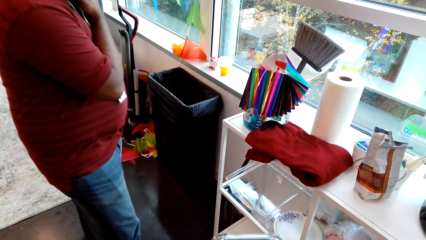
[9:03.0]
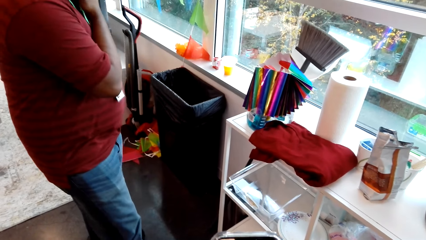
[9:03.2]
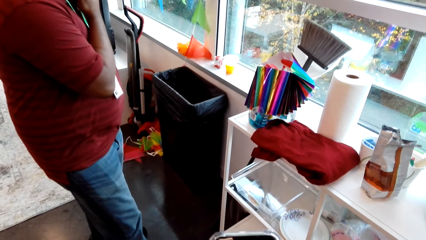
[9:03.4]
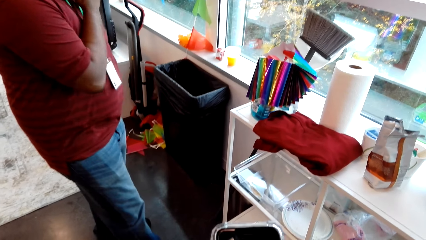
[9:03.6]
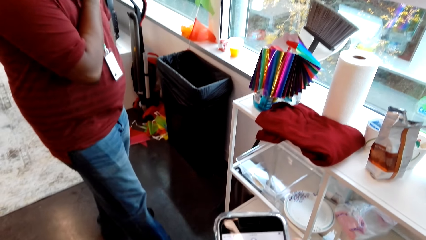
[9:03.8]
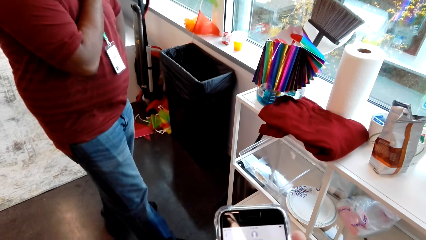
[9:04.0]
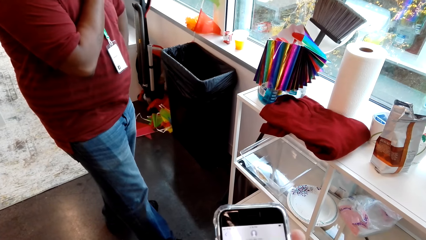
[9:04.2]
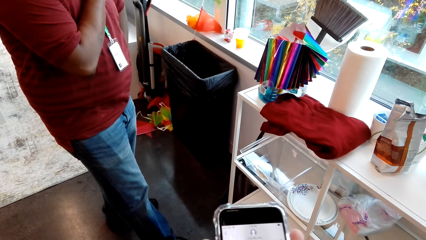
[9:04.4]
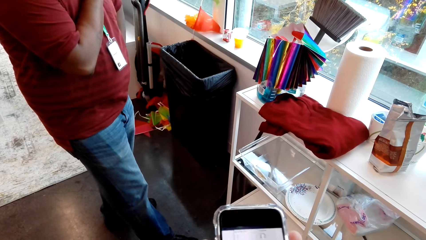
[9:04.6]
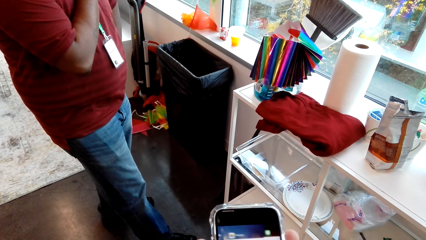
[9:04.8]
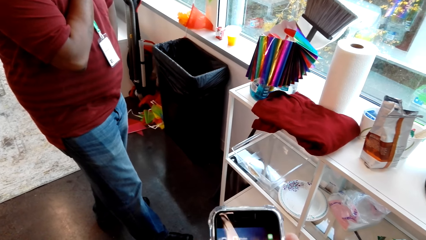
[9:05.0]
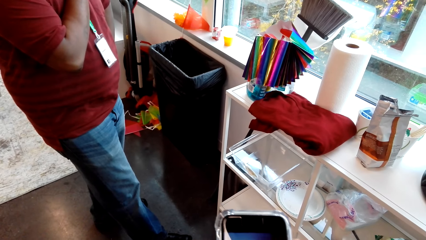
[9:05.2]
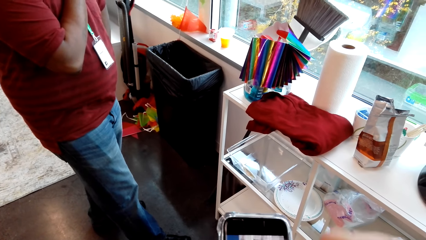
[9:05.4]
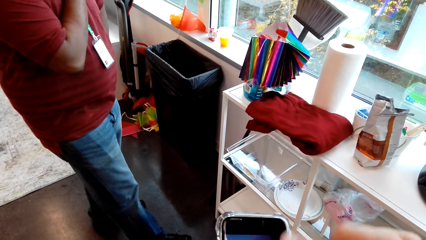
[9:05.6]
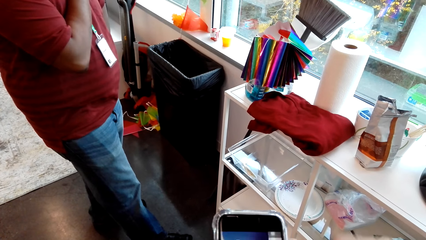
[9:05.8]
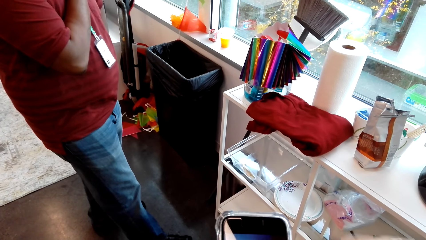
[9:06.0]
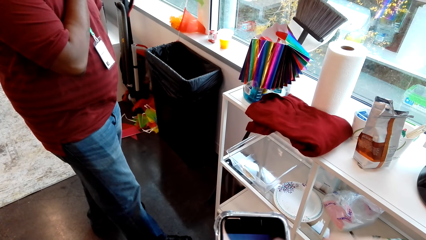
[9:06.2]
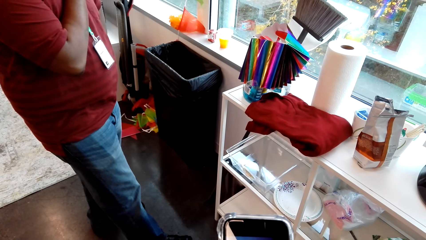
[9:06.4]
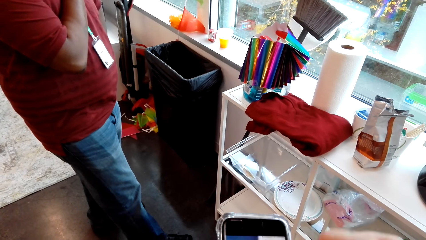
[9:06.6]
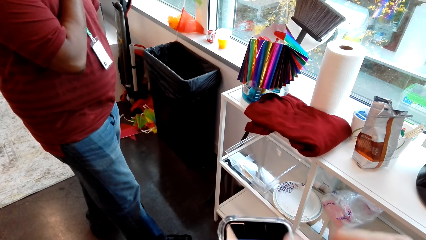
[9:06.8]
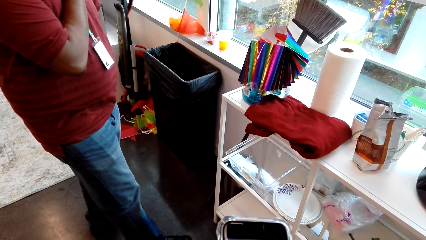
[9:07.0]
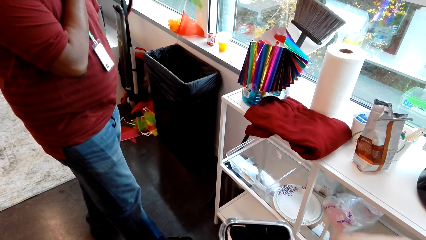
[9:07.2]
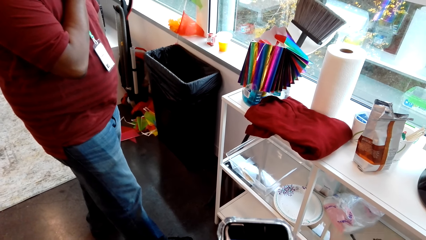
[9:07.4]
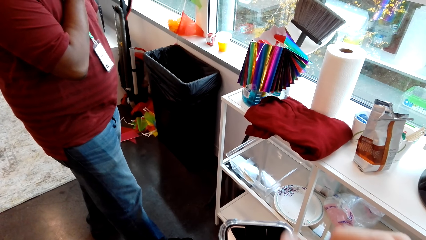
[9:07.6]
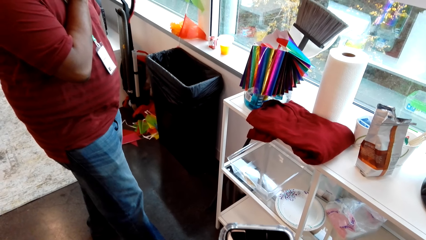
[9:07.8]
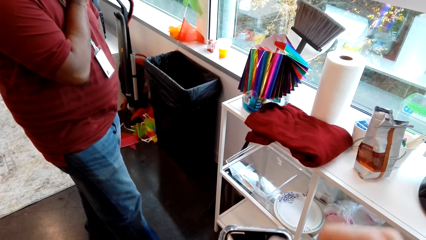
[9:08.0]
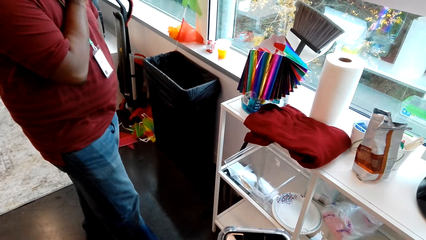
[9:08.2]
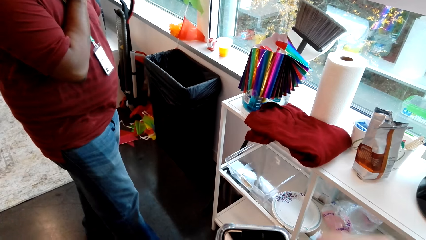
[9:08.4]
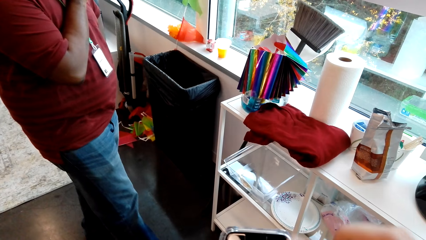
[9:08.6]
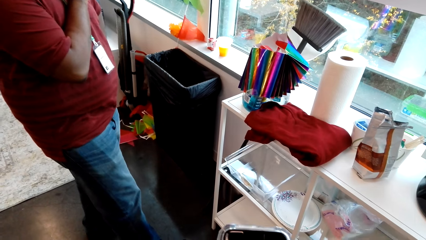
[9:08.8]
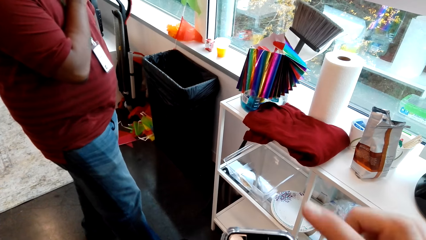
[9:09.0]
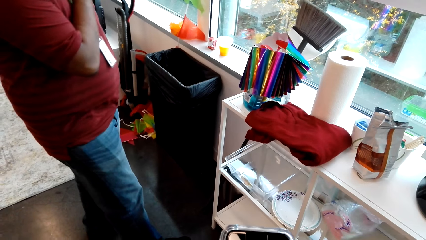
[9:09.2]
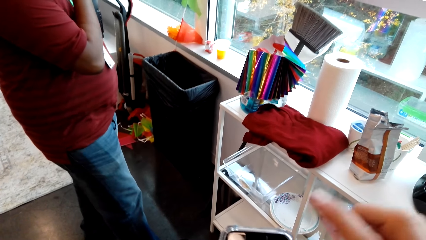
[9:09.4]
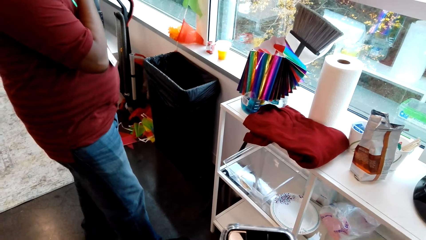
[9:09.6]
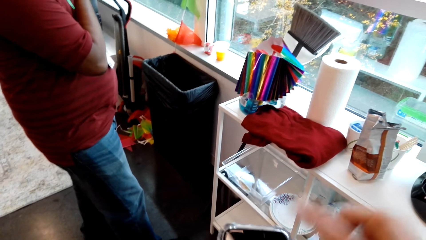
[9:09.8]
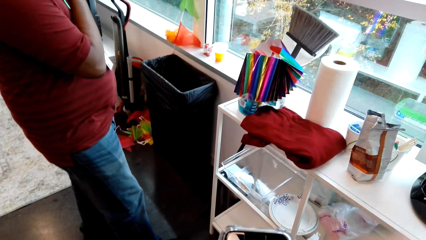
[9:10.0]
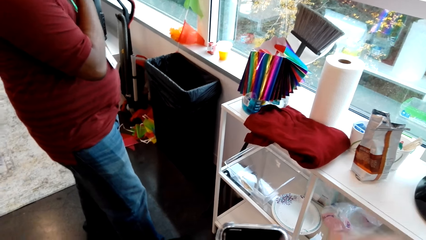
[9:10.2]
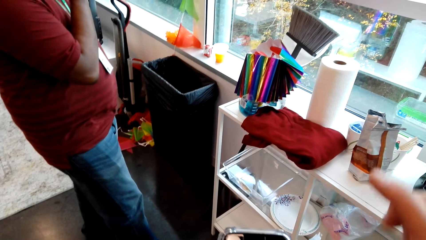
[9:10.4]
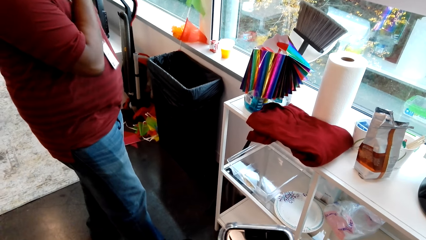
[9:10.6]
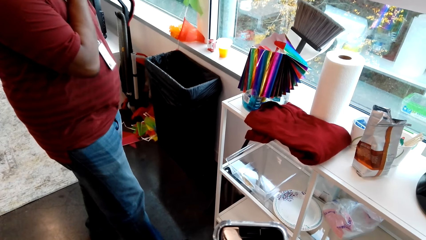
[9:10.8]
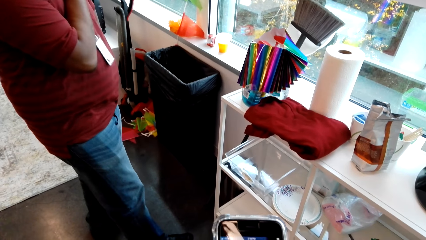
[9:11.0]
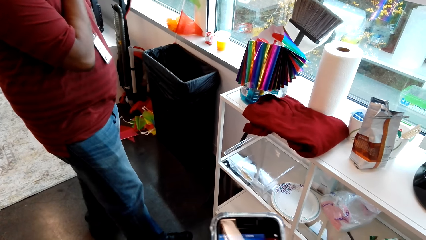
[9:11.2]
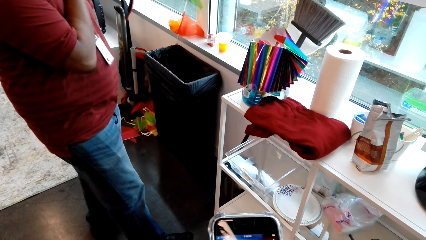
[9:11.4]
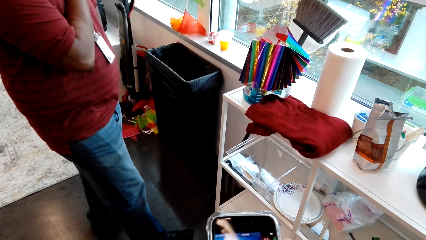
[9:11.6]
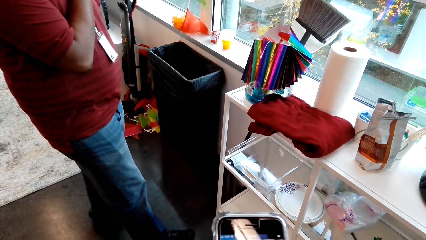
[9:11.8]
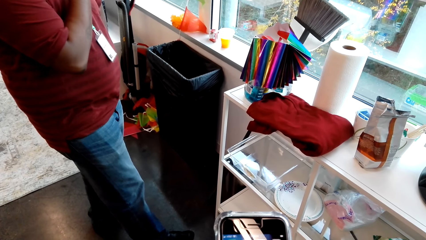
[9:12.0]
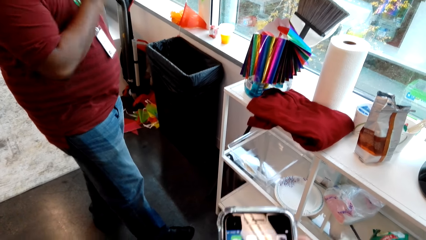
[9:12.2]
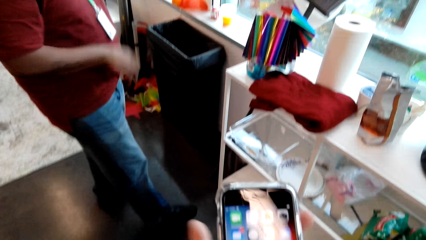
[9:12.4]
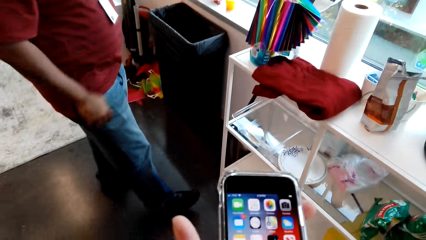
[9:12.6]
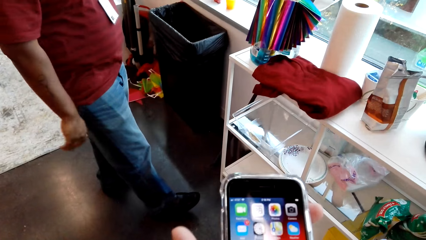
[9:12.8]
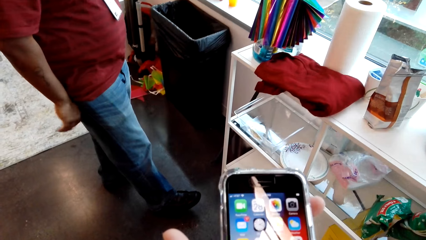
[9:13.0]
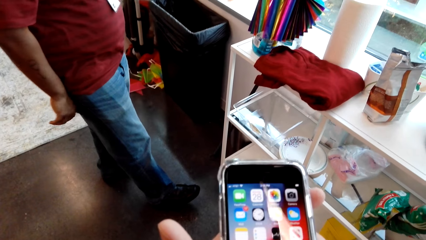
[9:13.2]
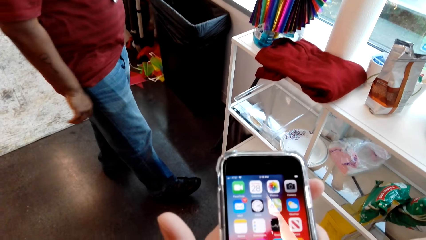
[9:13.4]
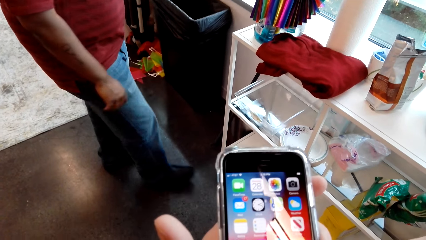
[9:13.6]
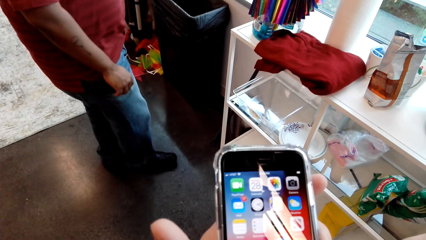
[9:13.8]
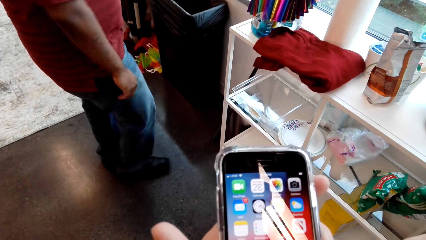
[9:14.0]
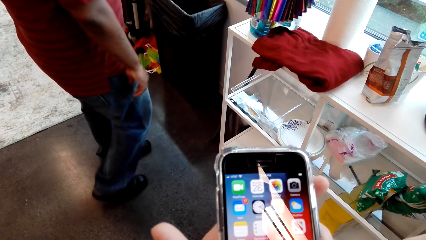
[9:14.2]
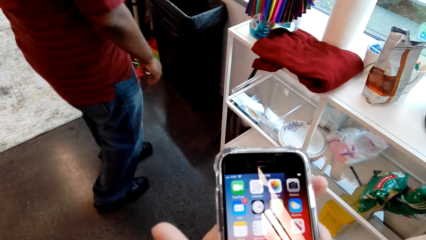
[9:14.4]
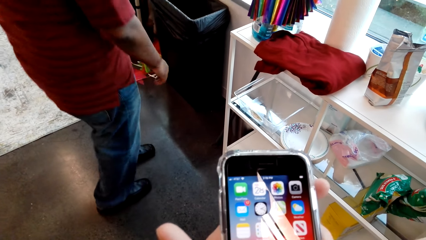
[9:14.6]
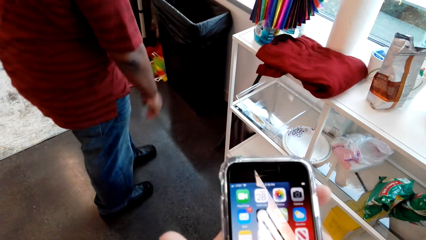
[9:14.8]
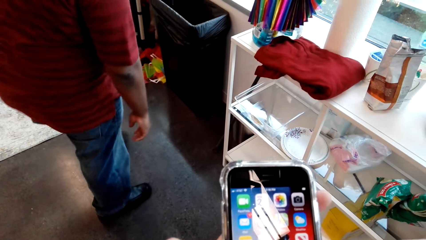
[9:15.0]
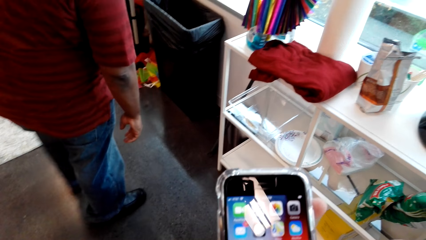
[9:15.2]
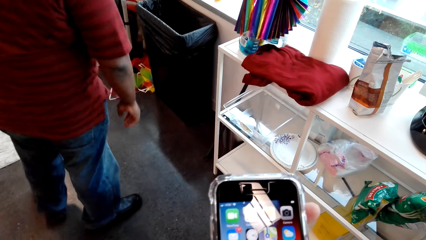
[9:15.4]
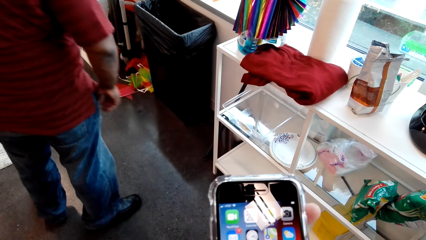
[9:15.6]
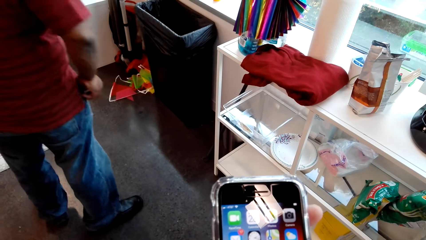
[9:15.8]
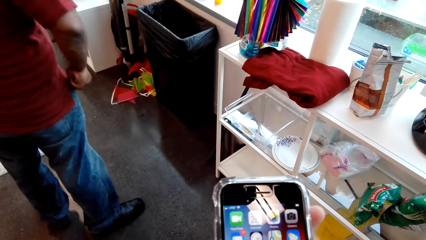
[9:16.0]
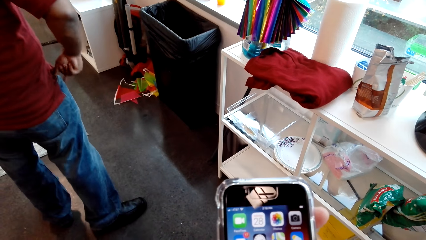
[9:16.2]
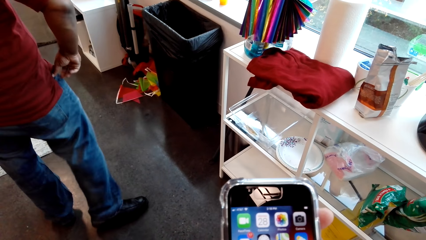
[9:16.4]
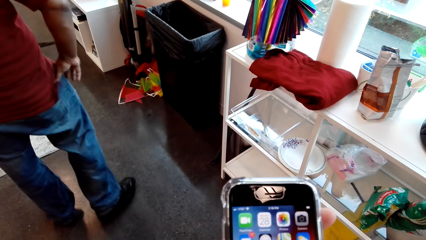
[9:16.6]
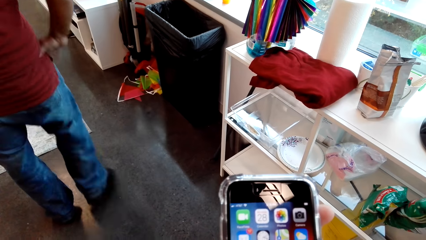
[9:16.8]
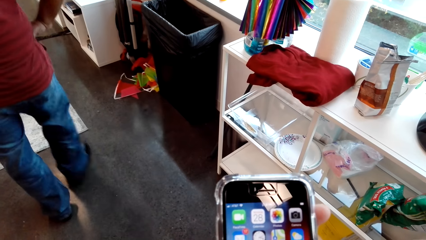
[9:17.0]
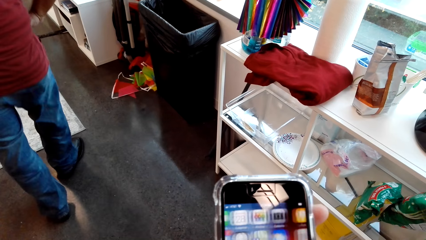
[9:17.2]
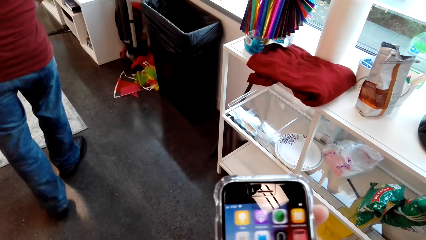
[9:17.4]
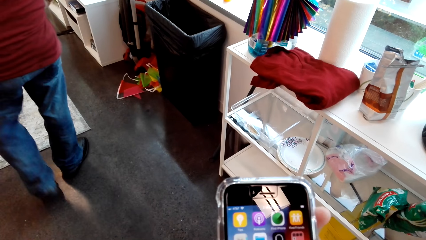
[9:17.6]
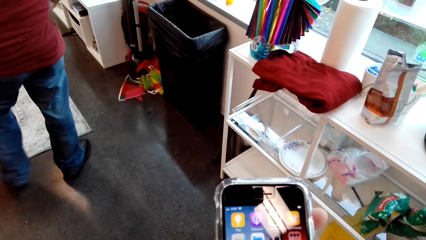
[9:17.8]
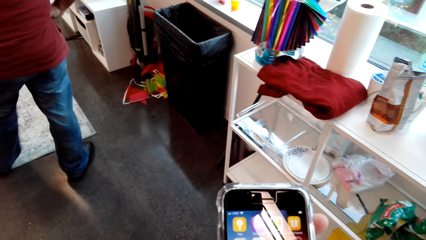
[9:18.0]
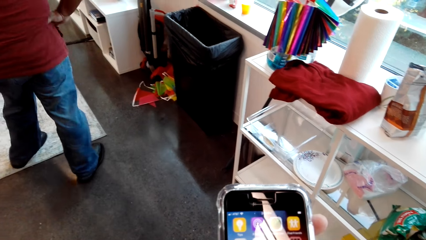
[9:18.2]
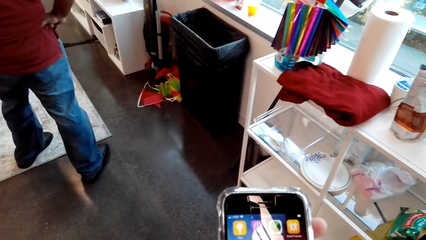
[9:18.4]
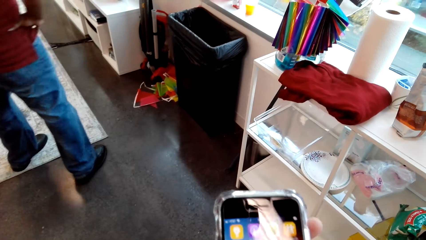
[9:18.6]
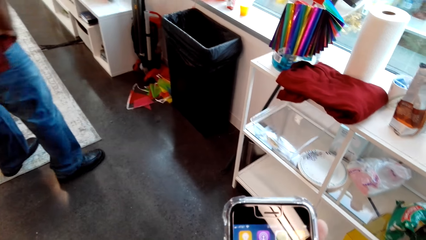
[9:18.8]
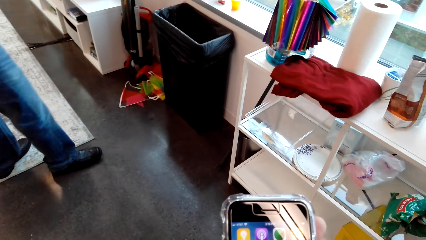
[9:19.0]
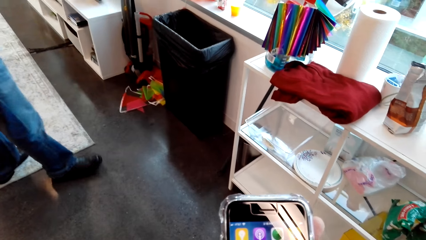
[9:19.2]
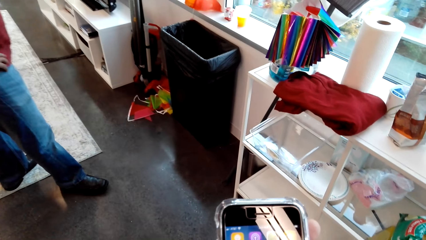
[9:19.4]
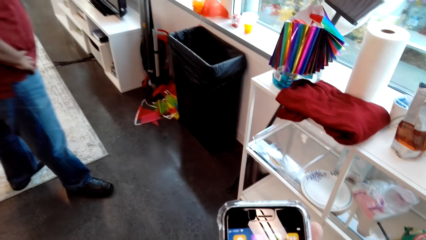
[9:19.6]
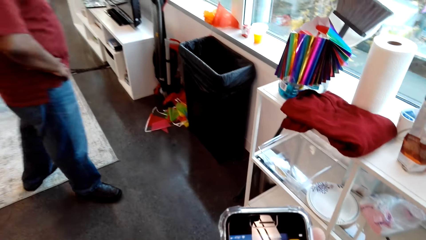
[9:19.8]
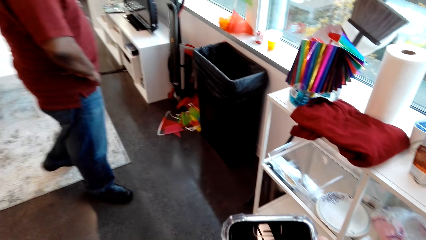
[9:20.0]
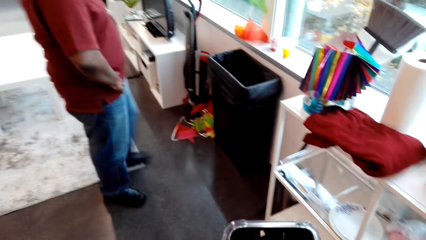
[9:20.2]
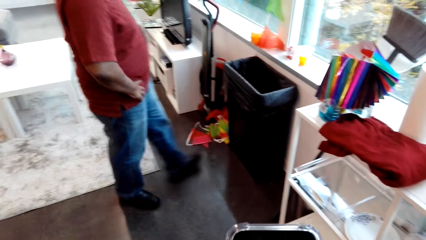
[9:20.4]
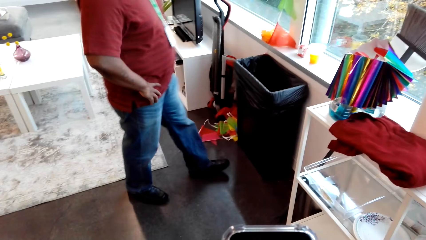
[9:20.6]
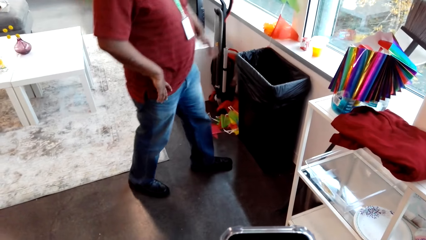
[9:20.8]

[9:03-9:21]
A man walks around the room.
